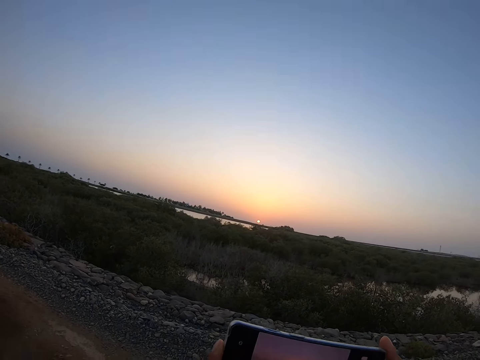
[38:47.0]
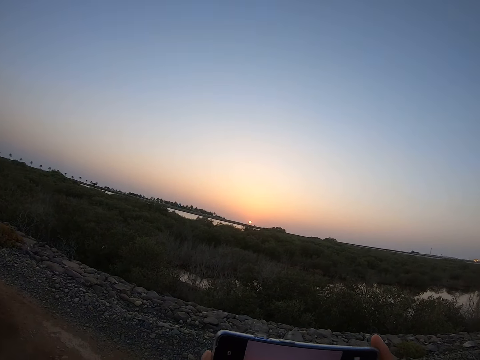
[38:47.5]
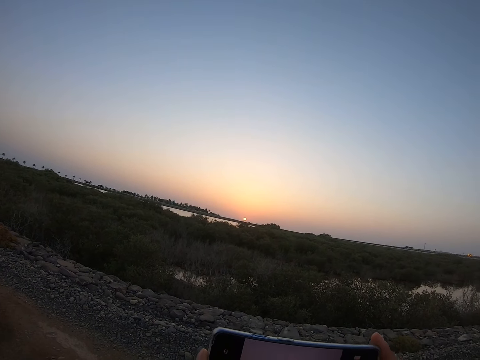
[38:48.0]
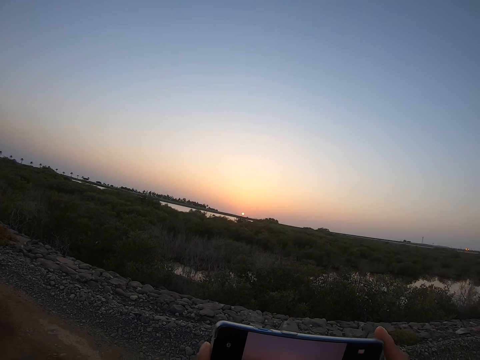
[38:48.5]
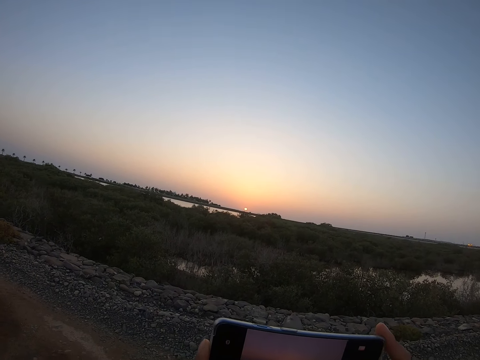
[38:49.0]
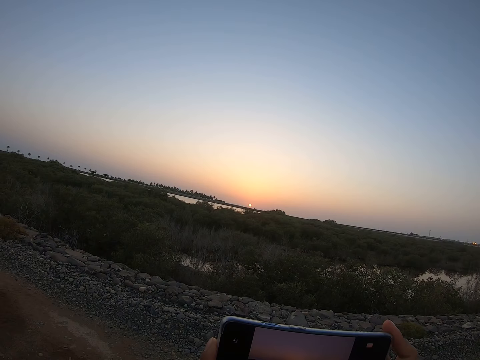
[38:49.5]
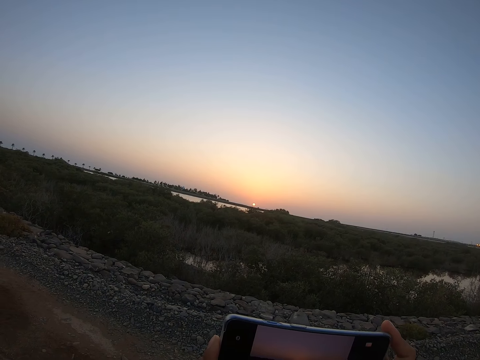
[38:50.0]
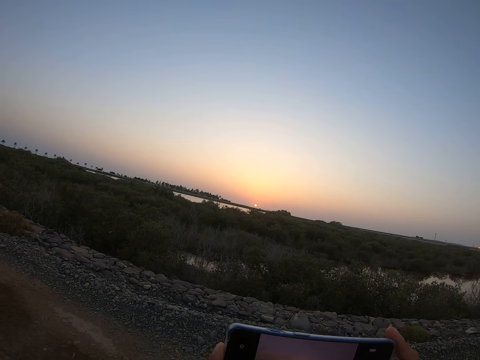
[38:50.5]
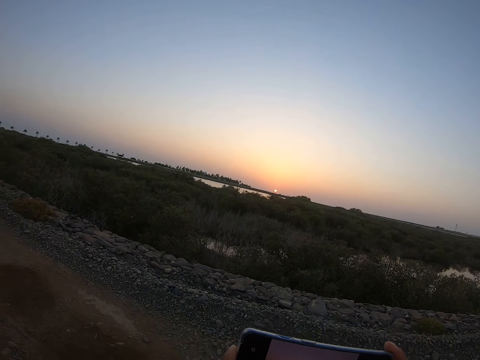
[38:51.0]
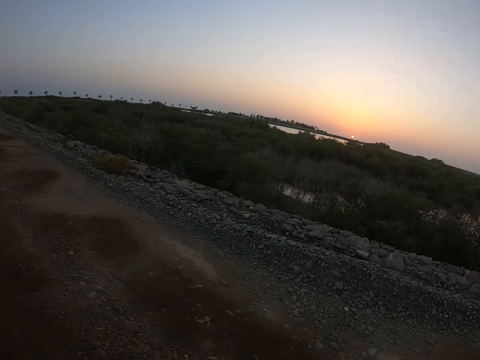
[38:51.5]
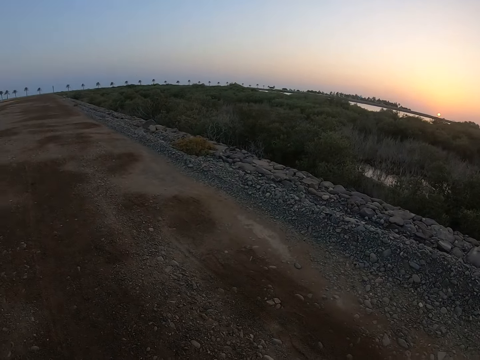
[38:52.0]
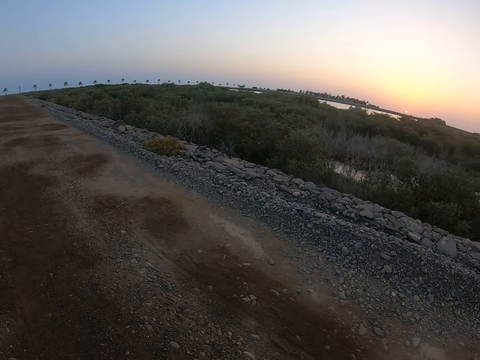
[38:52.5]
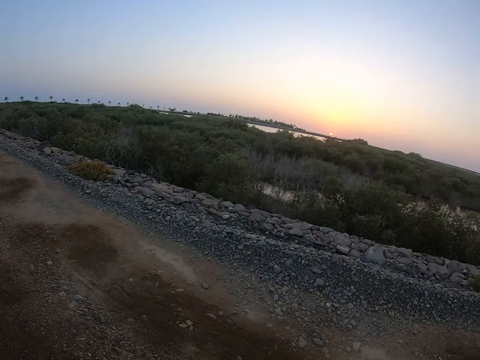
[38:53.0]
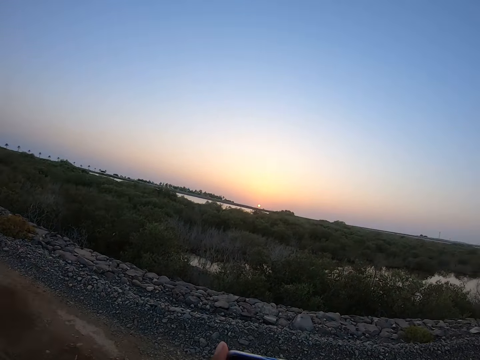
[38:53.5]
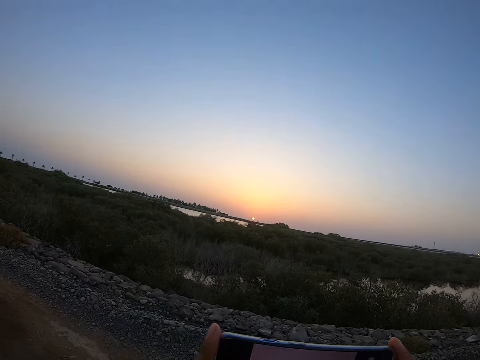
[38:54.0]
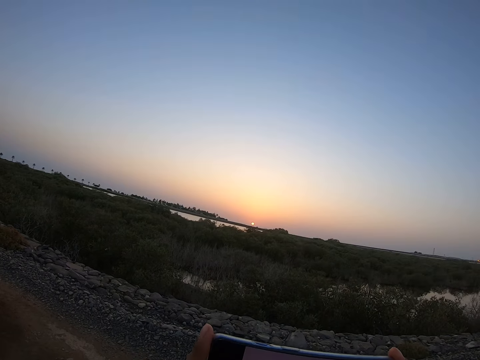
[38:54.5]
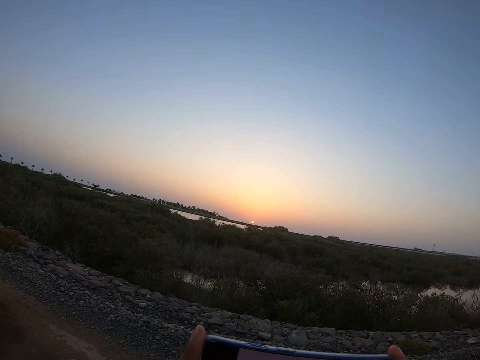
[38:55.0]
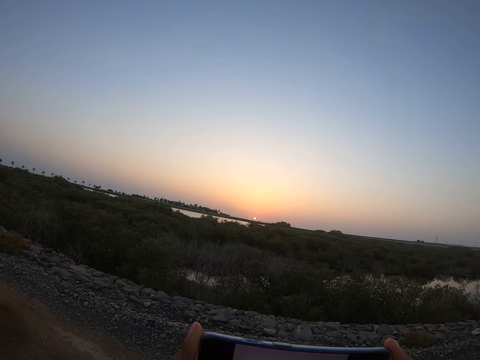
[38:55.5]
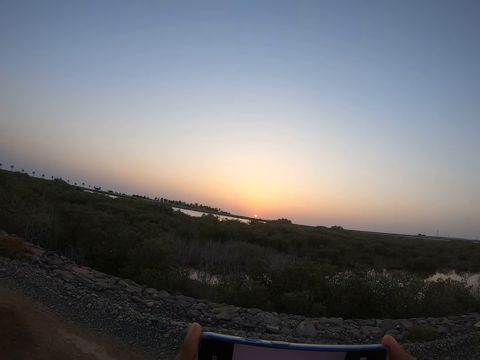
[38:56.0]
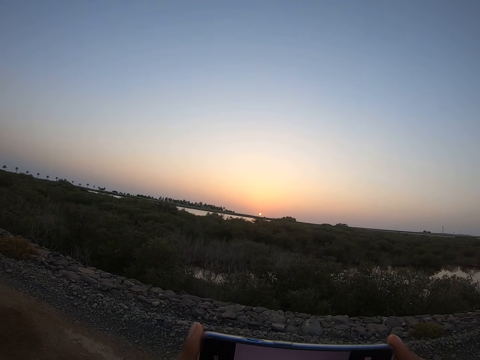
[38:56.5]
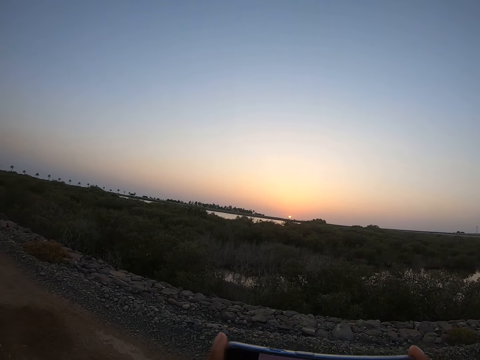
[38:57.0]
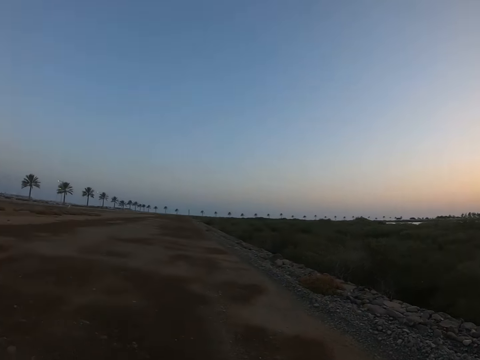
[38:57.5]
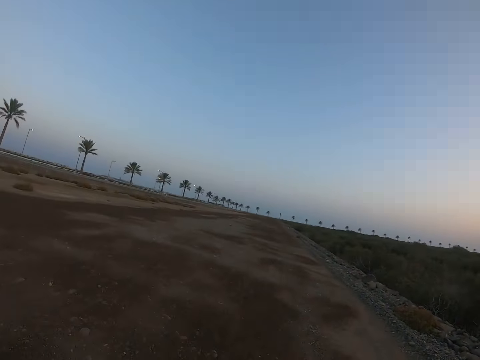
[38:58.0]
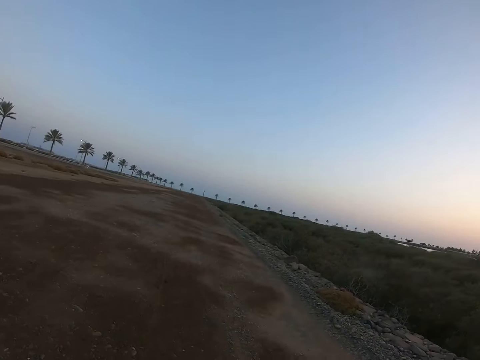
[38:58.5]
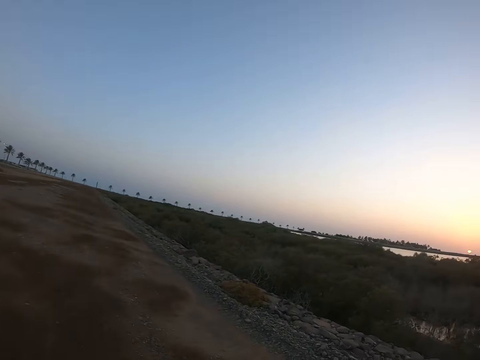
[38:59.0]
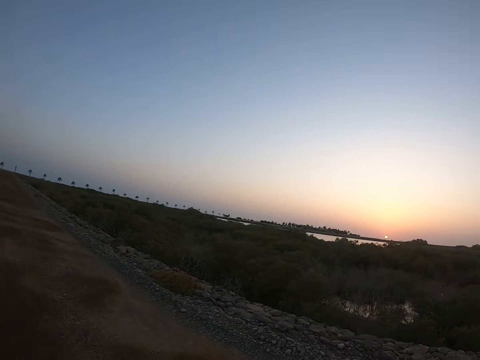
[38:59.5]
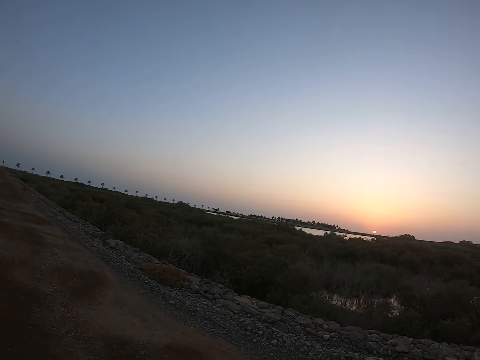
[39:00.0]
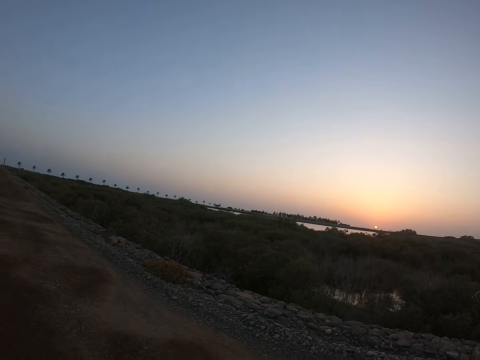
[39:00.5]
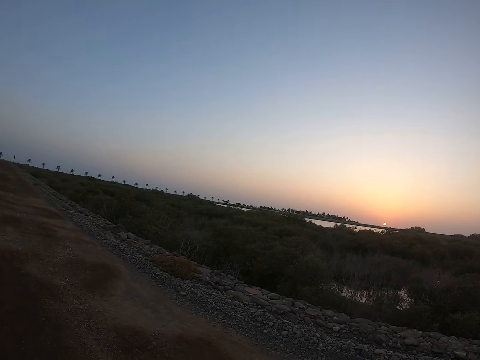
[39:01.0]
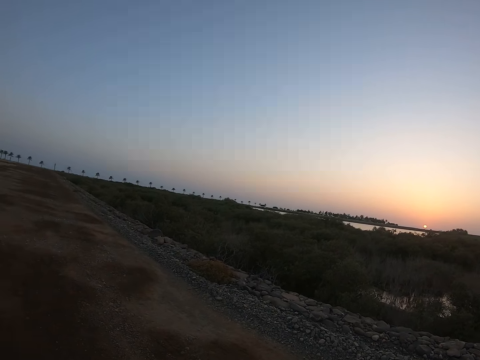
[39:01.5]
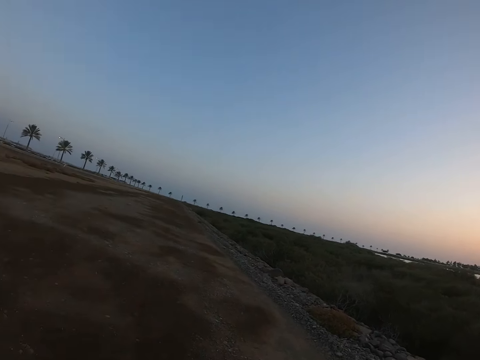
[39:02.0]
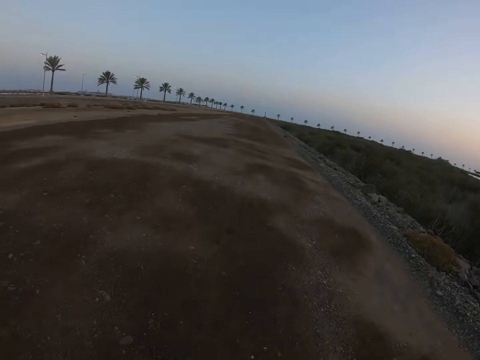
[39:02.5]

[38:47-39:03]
The camera wearer lifts the phone up. They take the photo with the phone. They put the phone down. They walk on the road. They walk towards the tarmac.

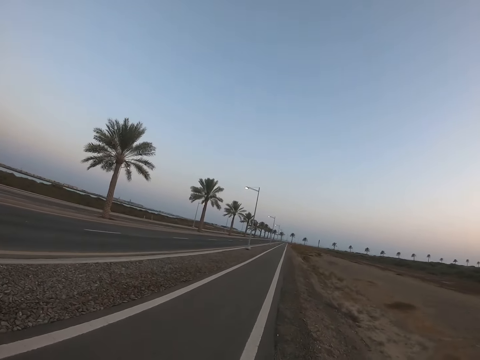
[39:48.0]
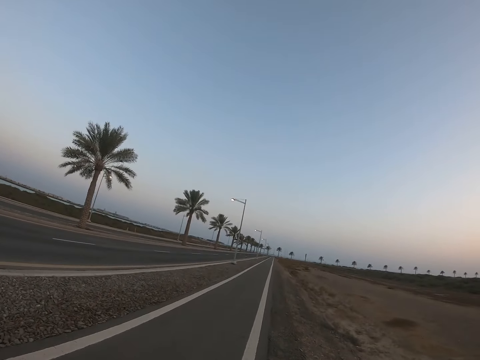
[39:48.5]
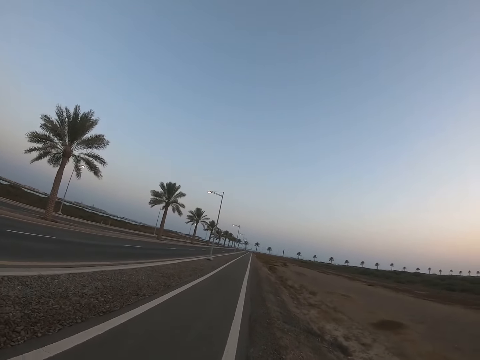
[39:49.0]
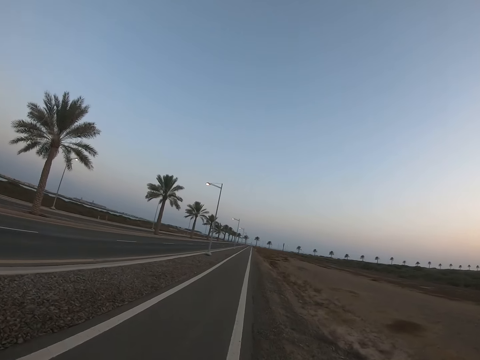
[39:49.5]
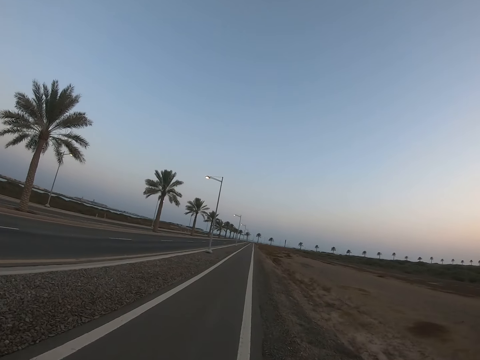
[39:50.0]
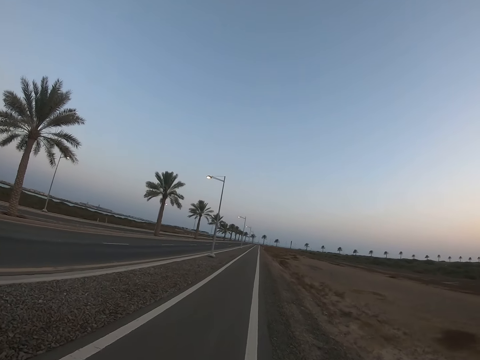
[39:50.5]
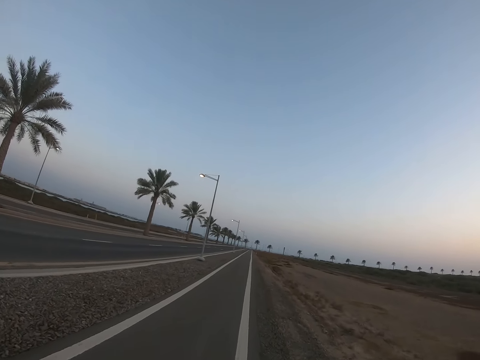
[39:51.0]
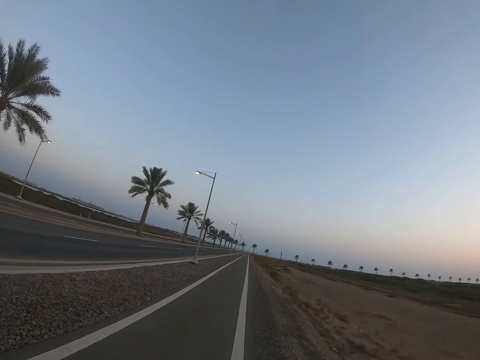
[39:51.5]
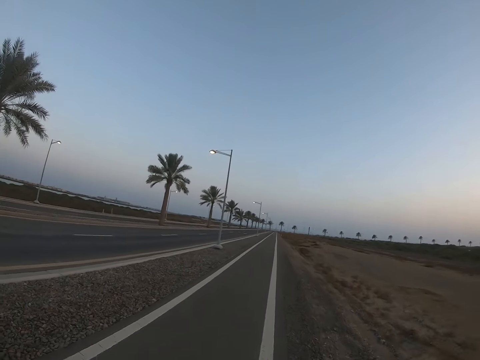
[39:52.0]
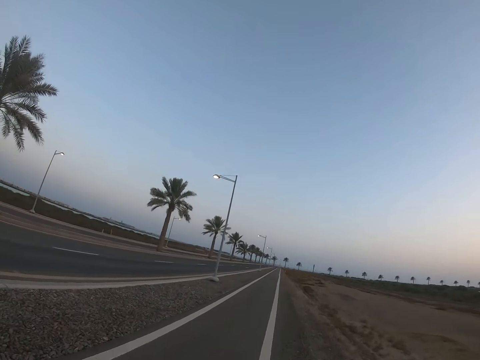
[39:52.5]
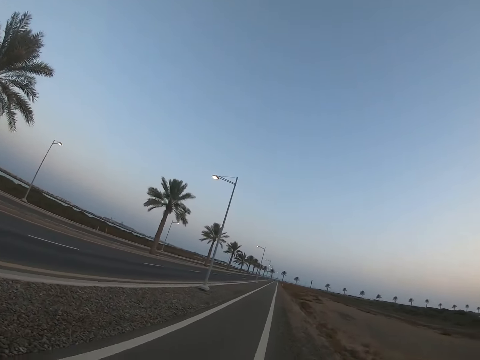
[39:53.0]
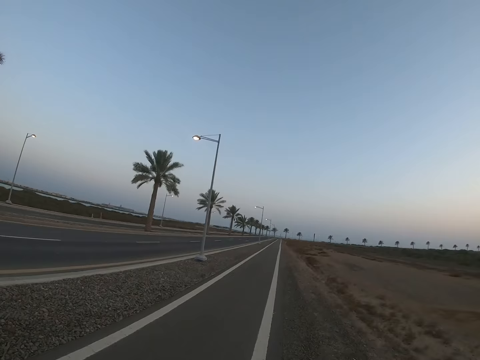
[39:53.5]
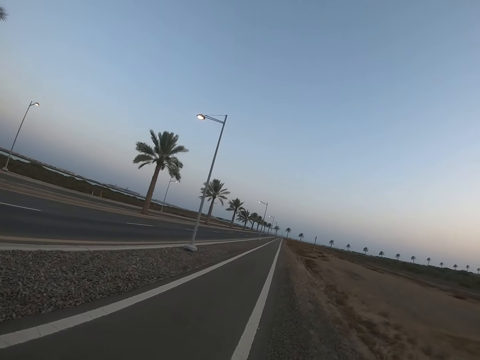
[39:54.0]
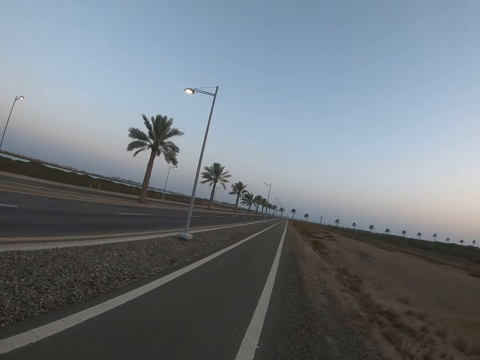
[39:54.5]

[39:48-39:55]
The camera wearer jogged along the road and took some pictures on the road.

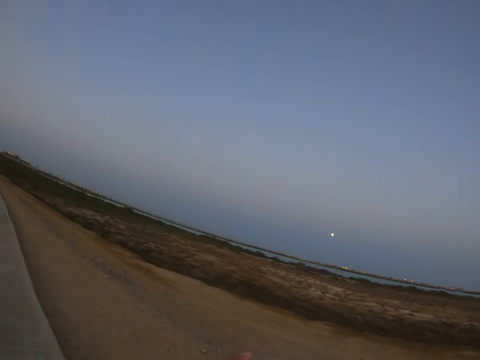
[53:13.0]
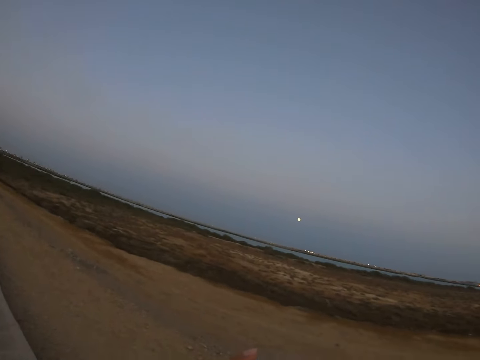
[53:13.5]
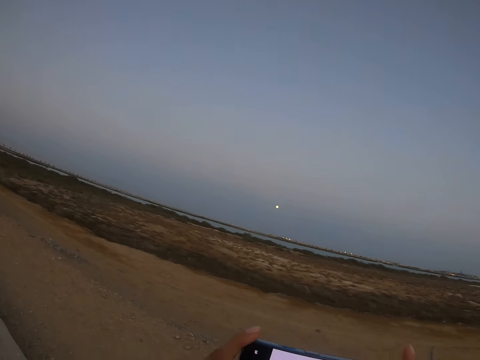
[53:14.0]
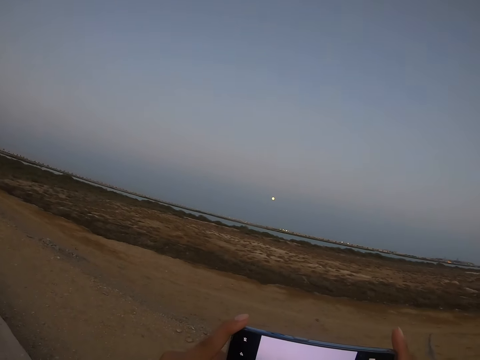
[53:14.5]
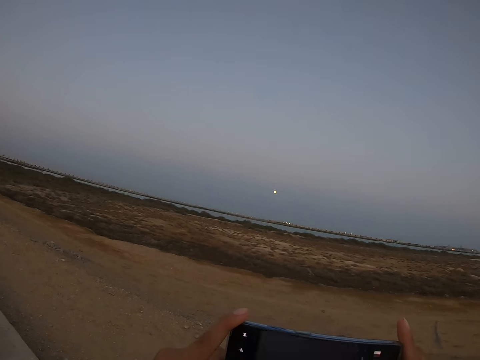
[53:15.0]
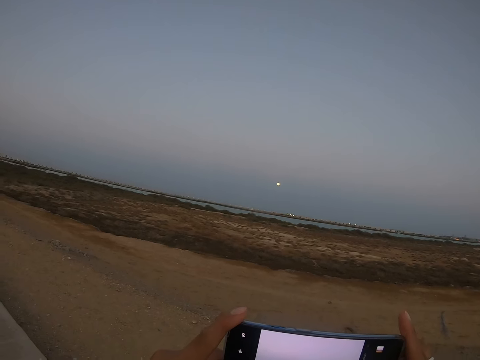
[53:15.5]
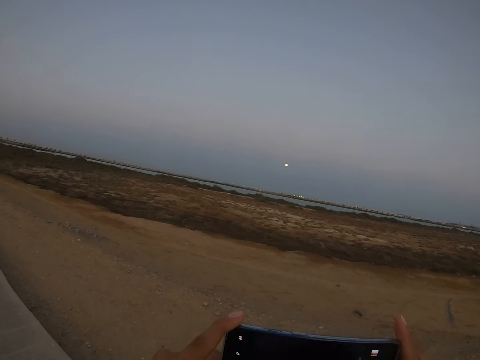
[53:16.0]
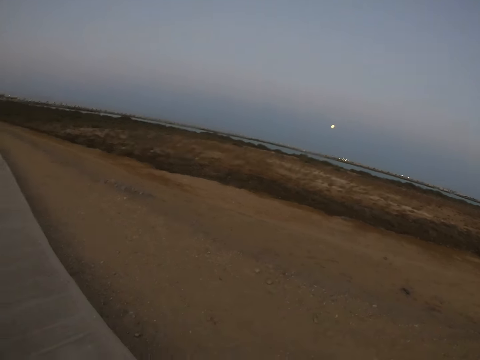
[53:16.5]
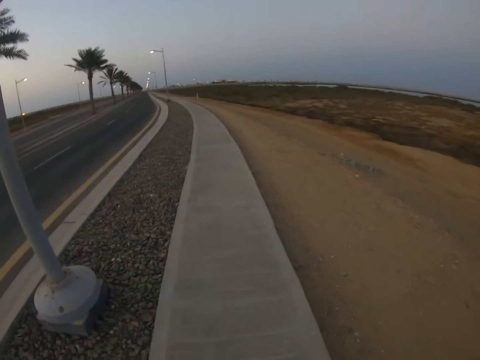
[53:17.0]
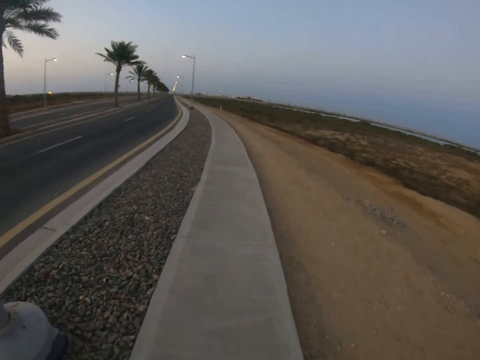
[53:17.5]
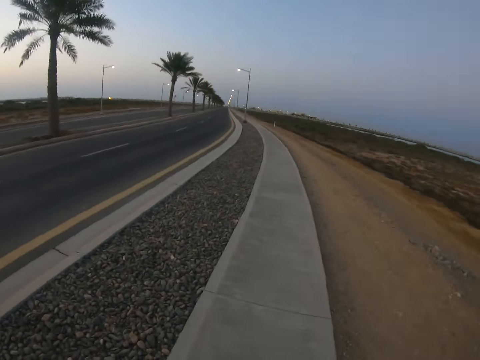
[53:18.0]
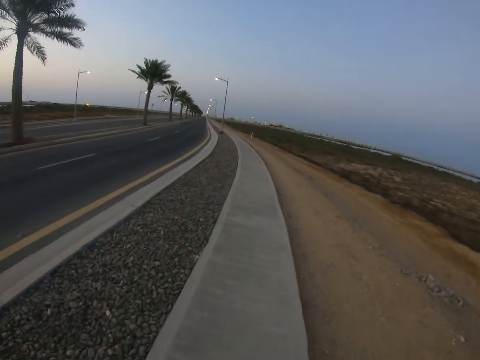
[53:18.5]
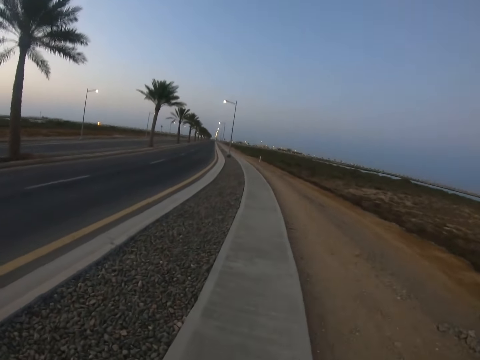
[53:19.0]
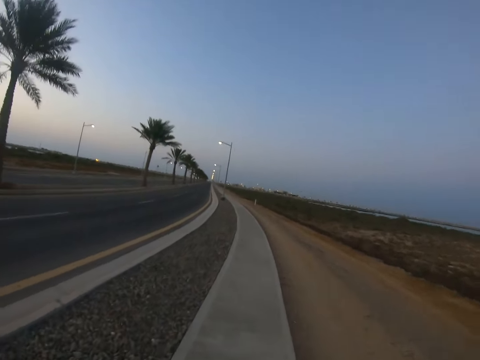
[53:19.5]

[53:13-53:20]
The camera wearer stops. They lift a phone and take a photo of the landscape. They drop the hand down. They walk along a street.
